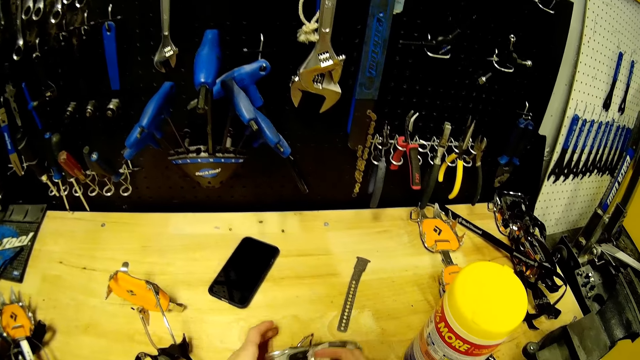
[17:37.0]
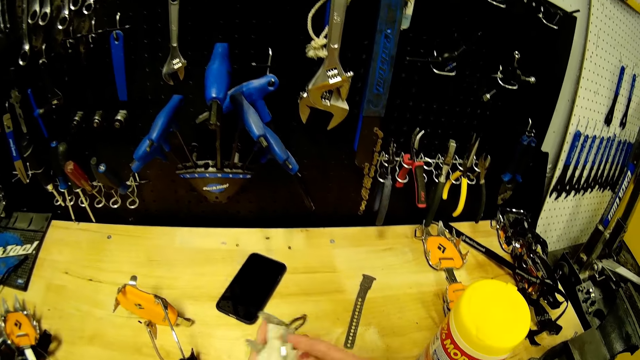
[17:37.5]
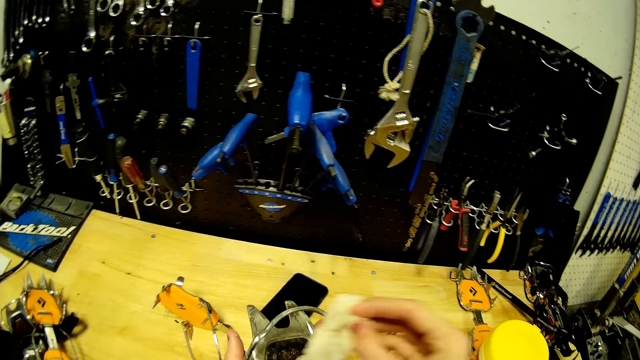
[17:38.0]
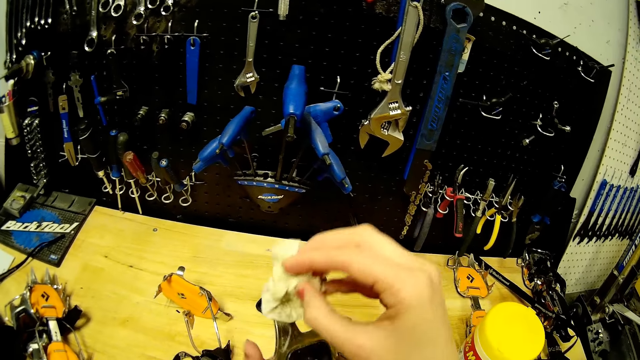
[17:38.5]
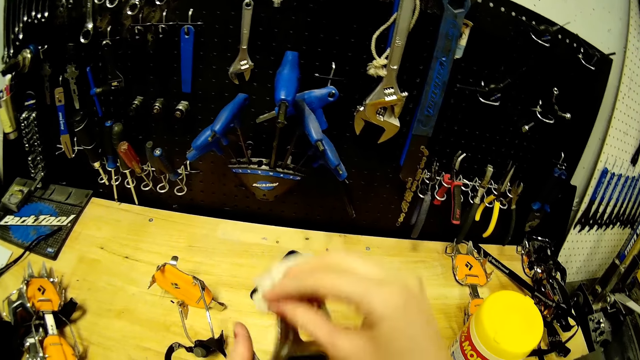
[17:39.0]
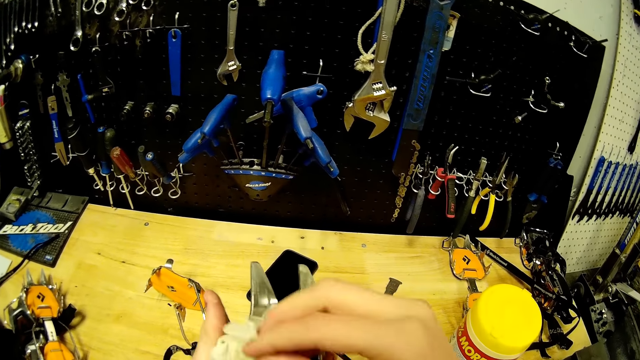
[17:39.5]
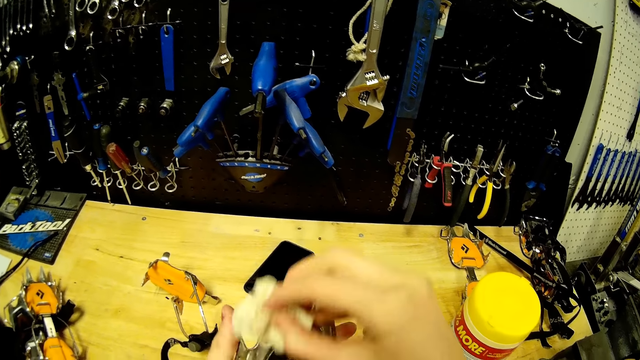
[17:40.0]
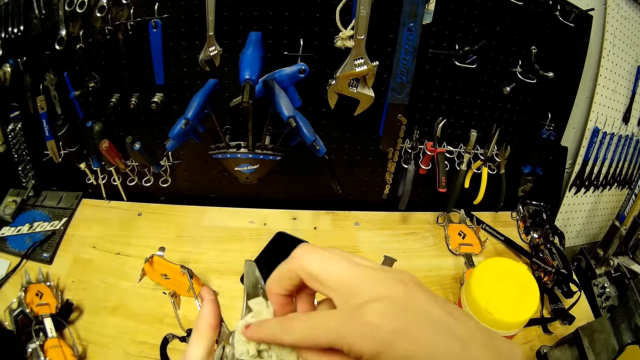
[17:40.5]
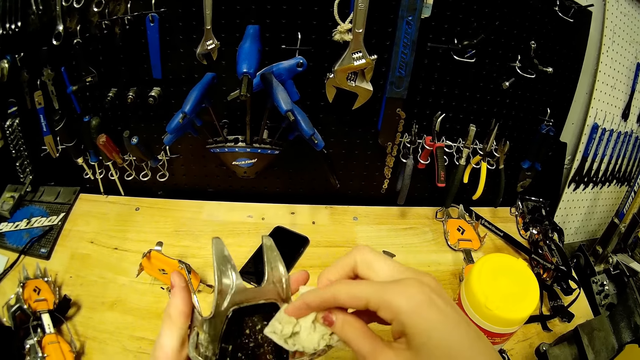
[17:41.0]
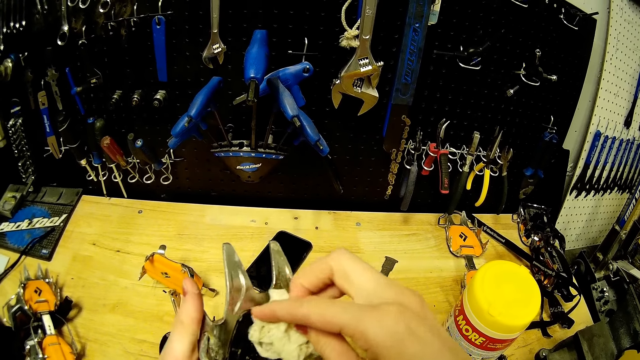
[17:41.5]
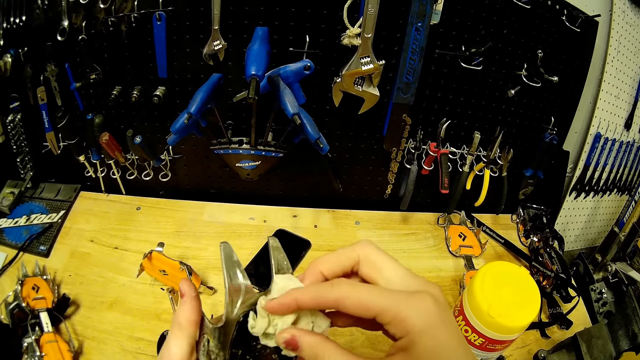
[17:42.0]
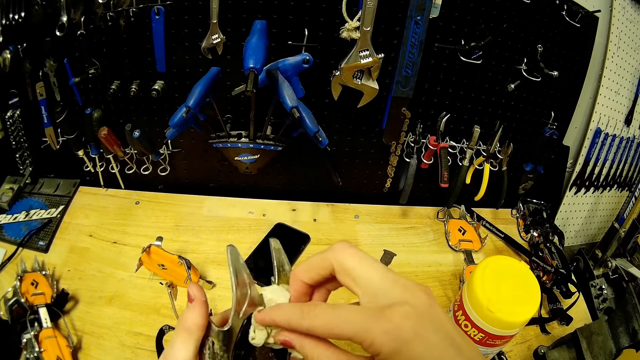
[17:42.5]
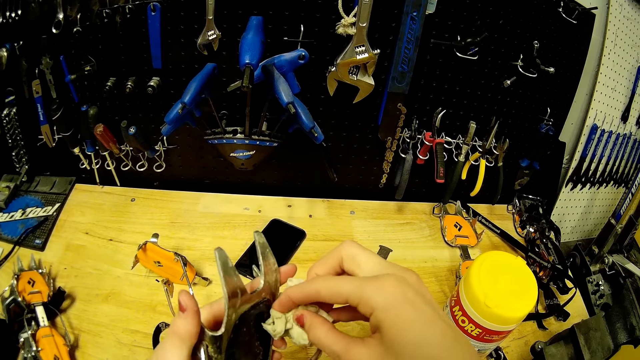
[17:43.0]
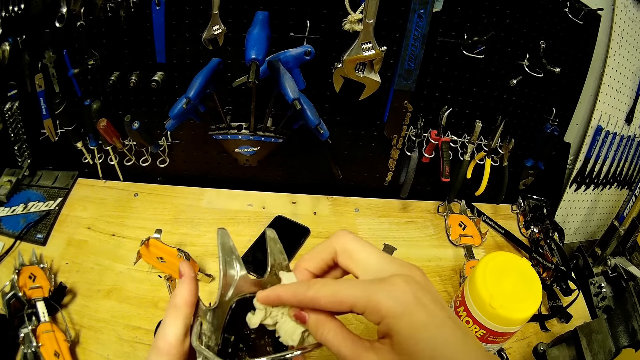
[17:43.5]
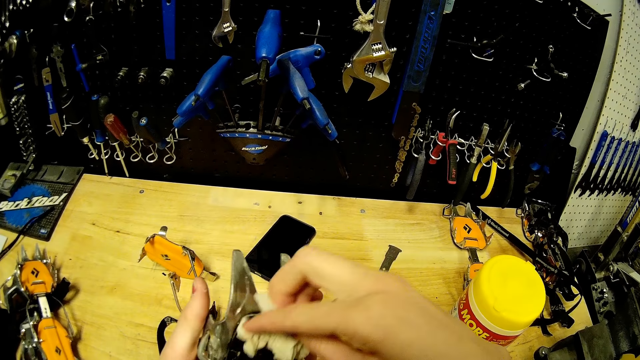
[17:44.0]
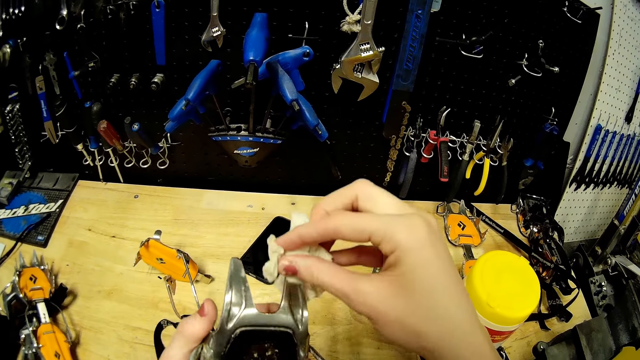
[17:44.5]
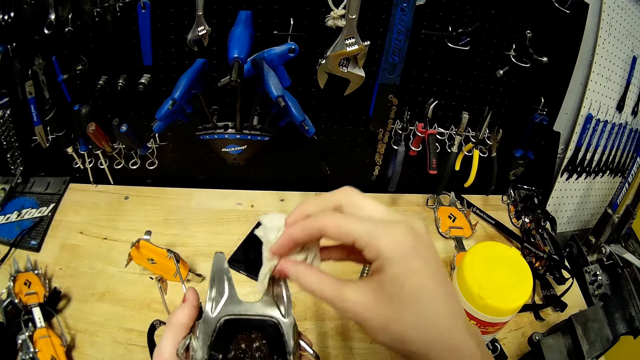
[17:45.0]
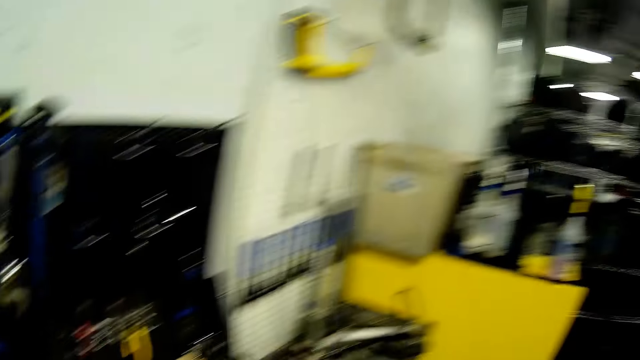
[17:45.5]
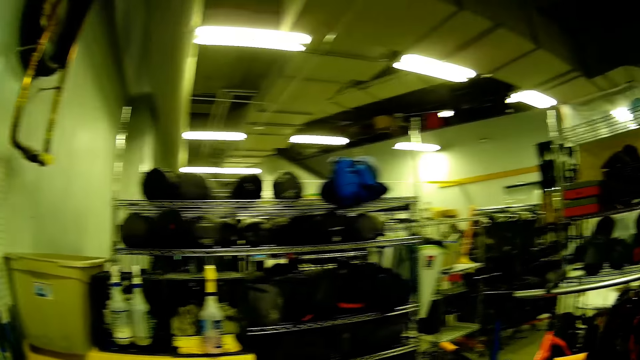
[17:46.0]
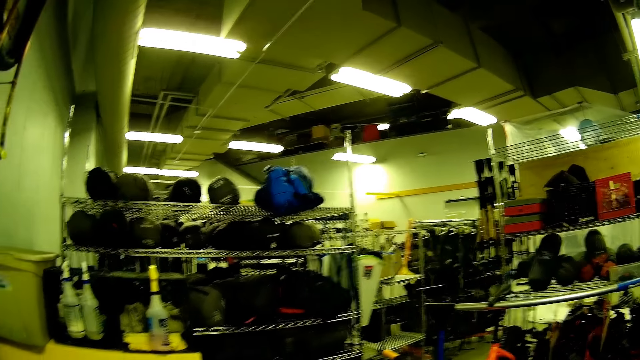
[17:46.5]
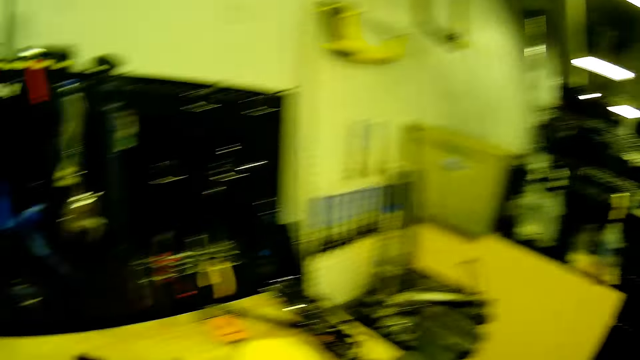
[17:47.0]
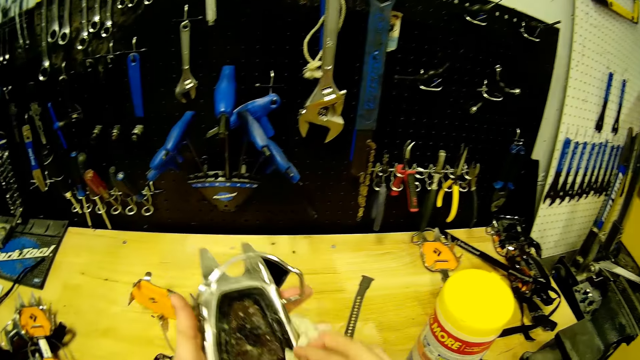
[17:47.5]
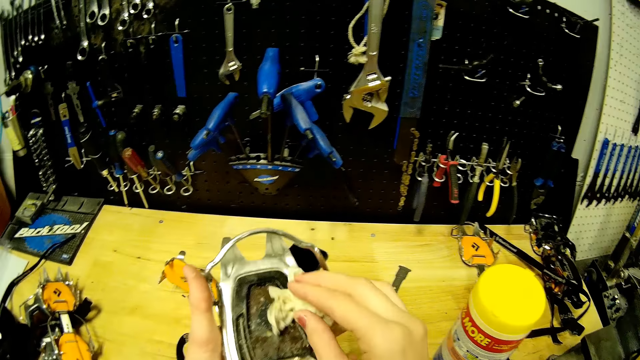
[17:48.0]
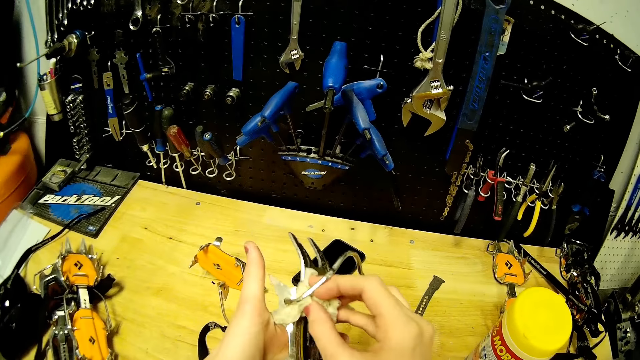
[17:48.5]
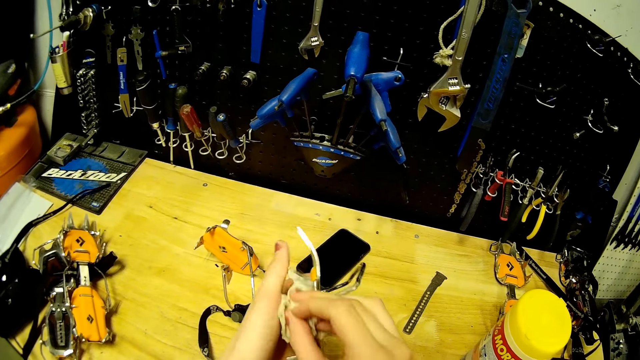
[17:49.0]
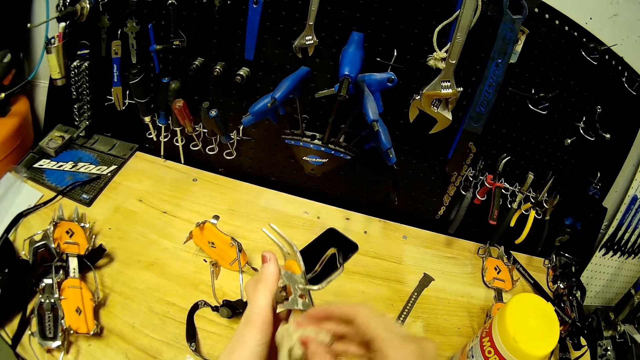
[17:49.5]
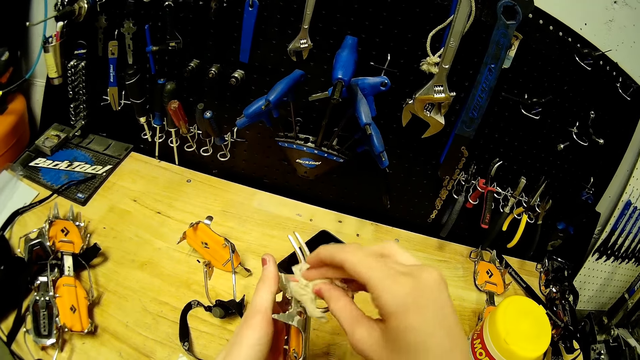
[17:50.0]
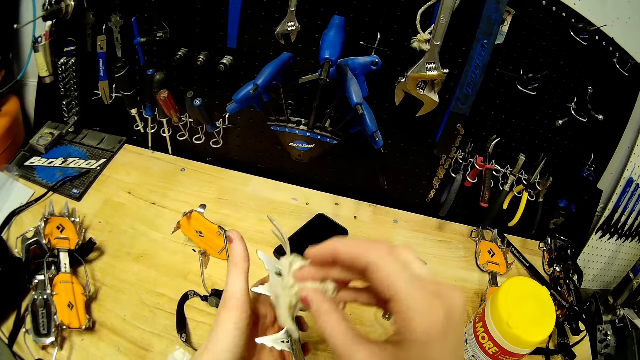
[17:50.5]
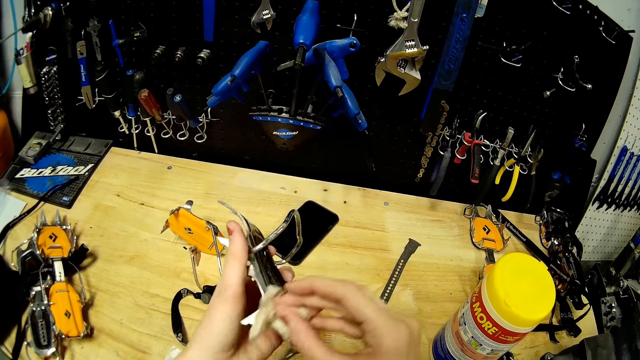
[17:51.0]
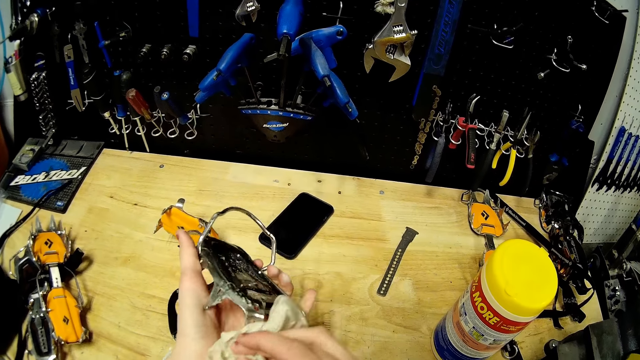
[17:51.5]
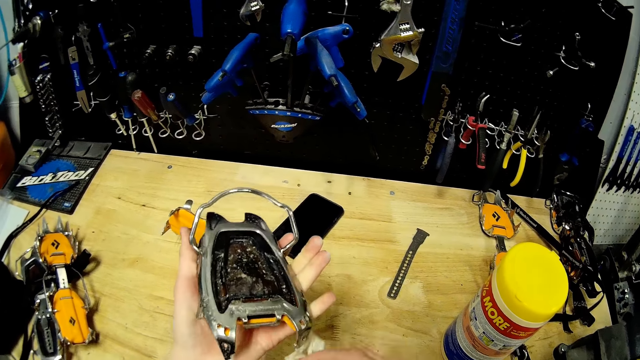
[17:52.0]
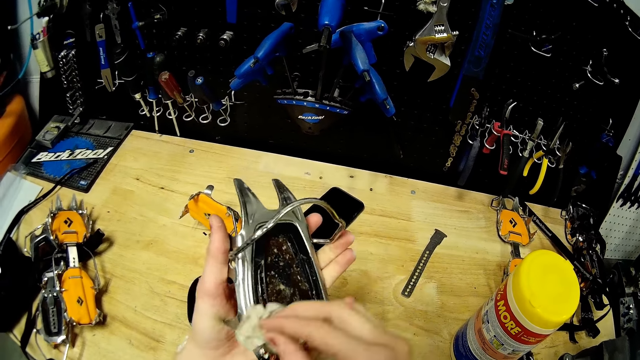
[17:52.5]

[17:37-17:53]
The camera wearer picks up the strap crampon on the table with her left hand. She cleans the strap crampon with the tissue paper in her right hand. She looks around. She wipes the metal with the tissue.

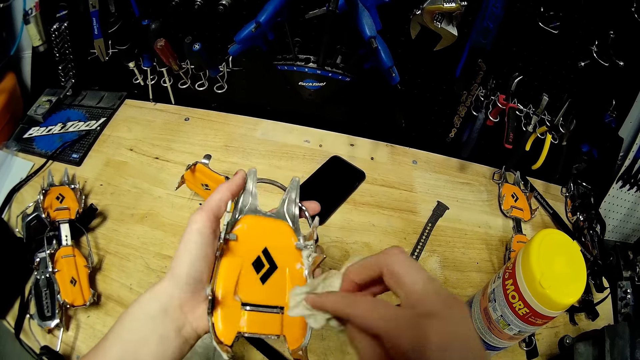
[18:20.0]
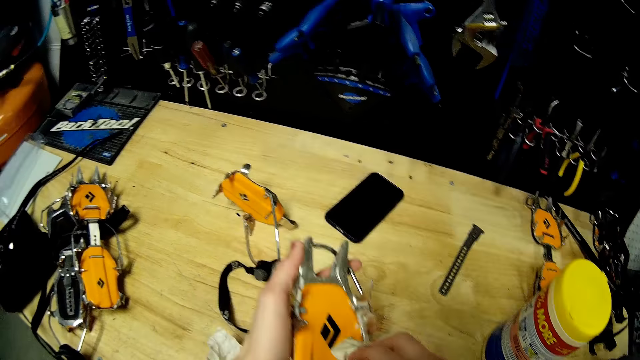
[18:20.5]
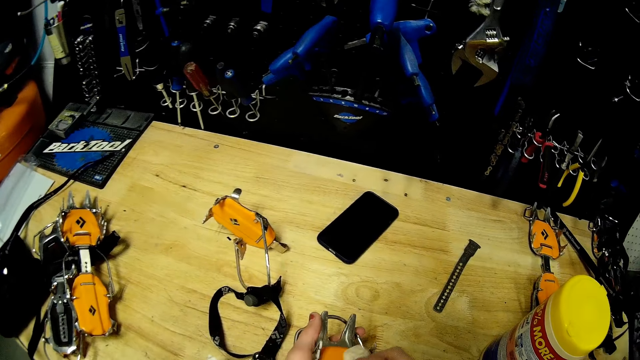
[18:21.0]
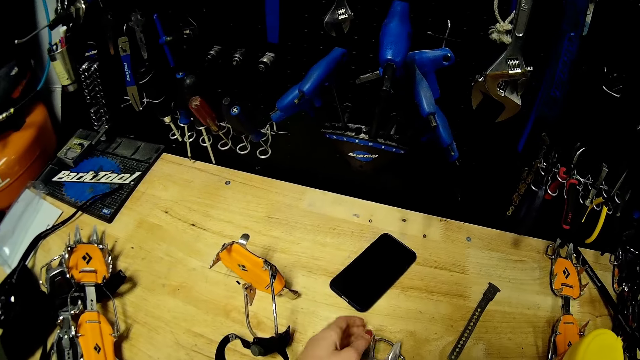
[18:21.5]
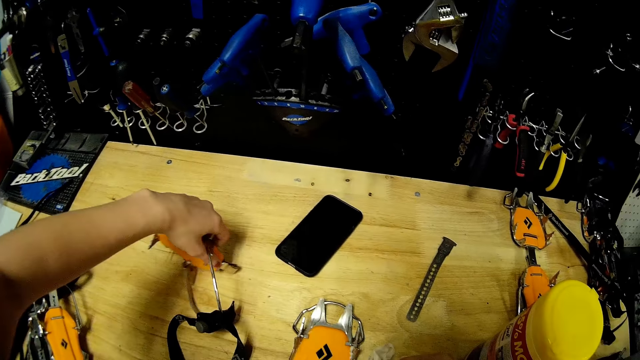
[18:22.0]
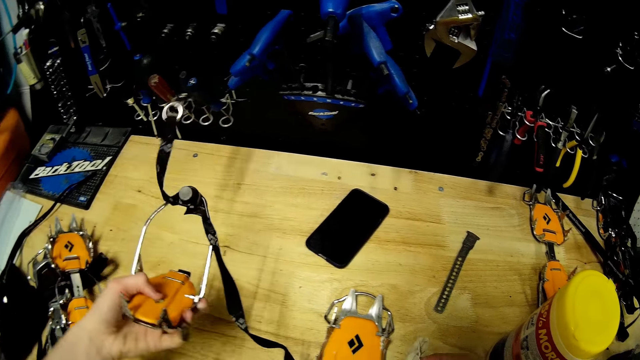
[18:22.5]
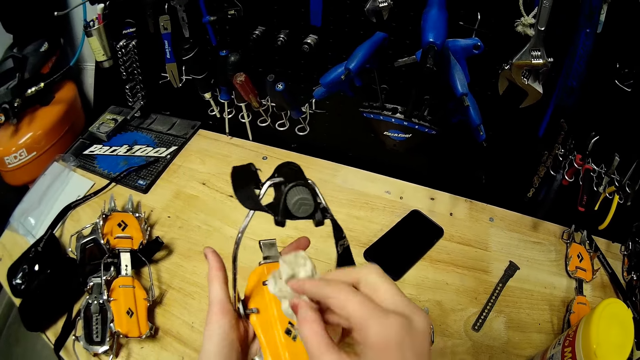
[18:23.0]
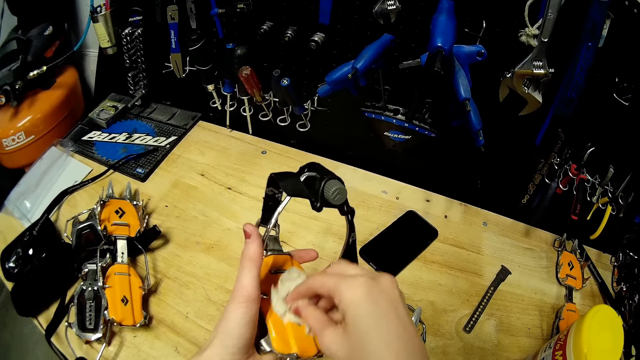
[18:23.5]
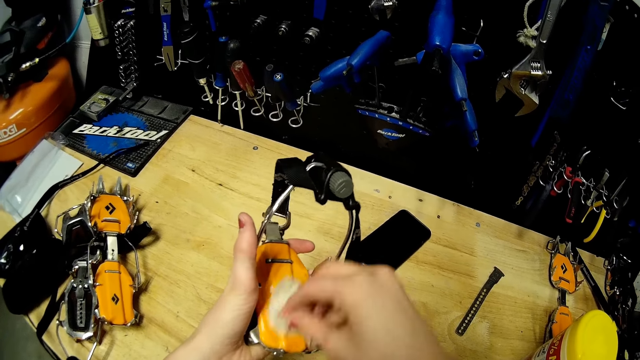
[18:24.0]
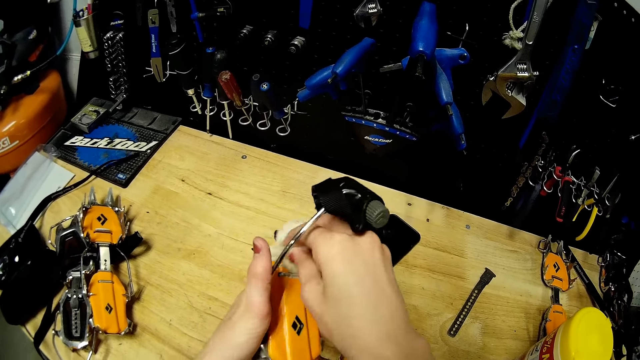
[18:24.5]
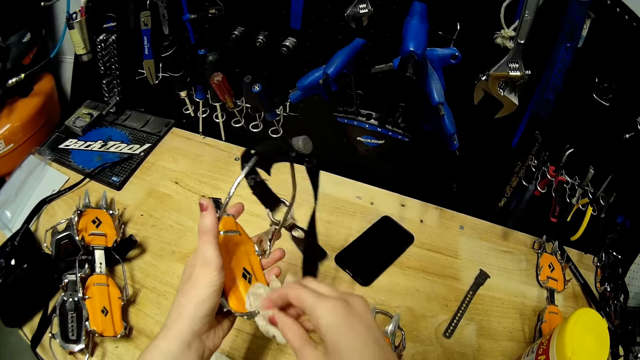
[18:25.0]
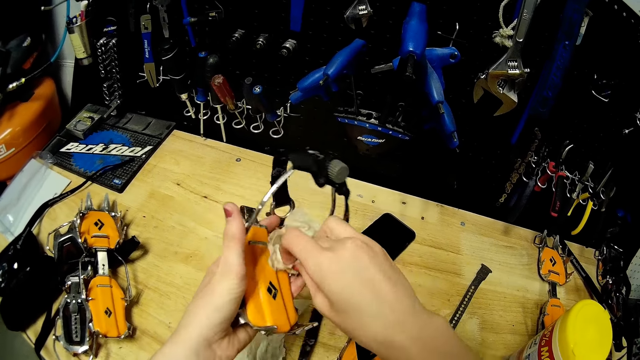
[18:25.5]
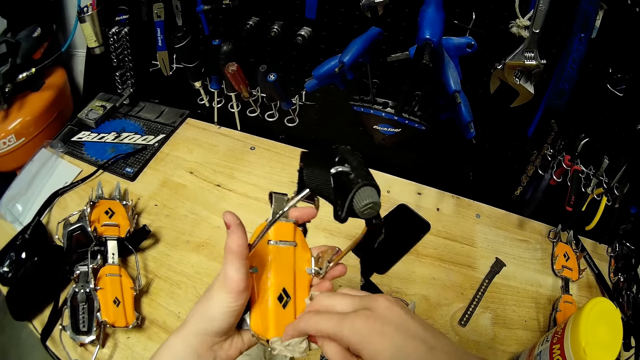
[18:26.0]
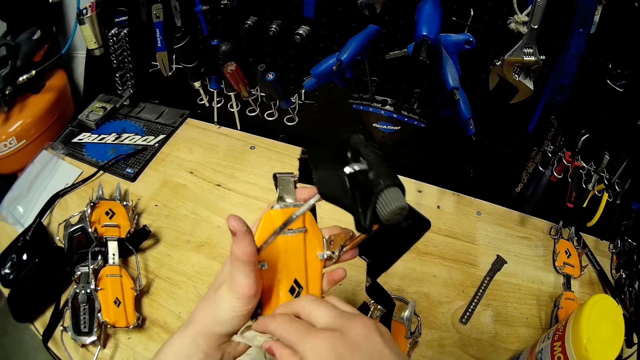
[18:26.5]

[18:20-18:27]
The camera wearer places a metal clamp on the table. She picks up a buckle from the table in her left hand. She cleans the buckle in her left hand with a paper towel in her right hand.
